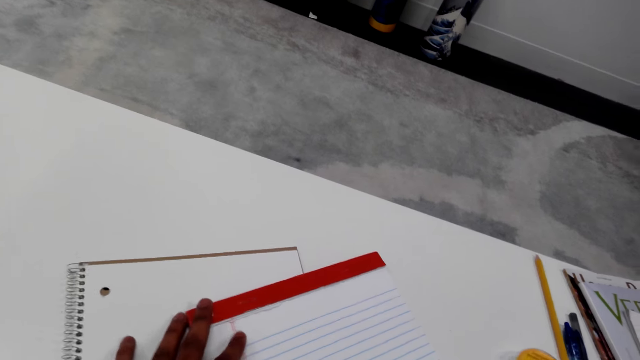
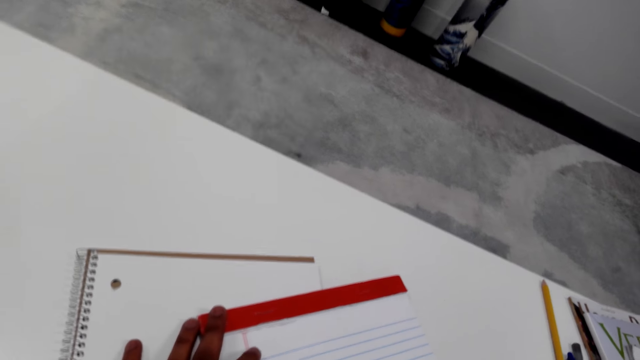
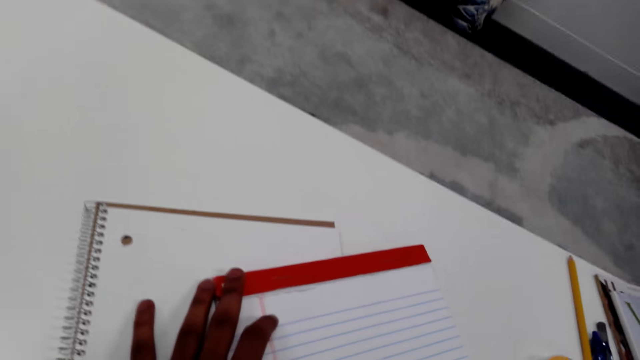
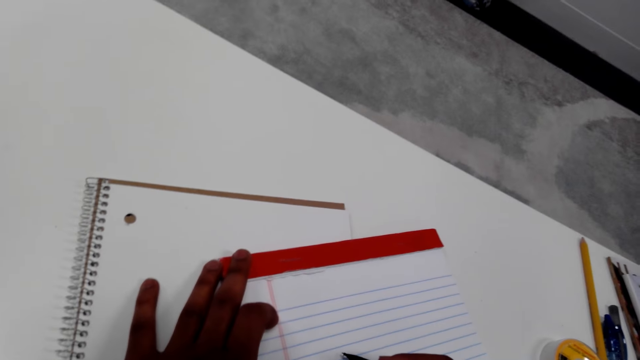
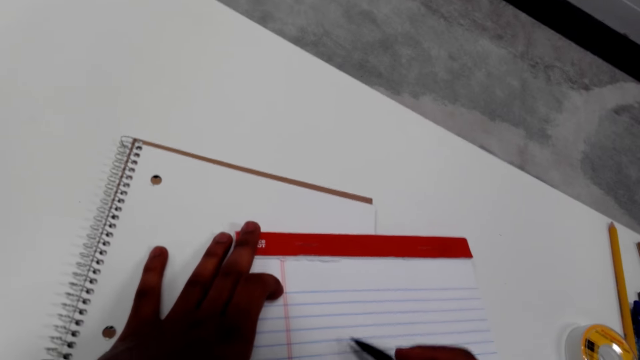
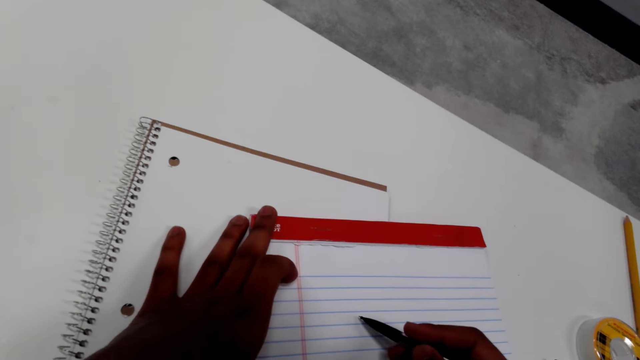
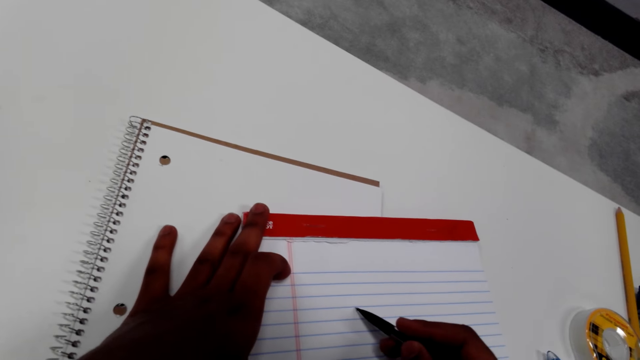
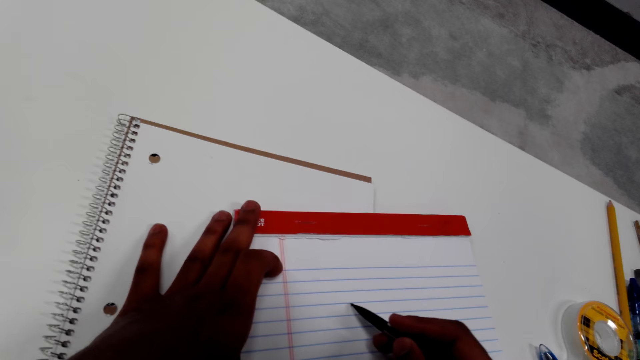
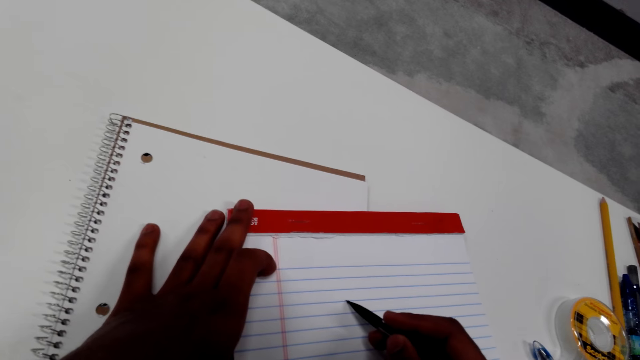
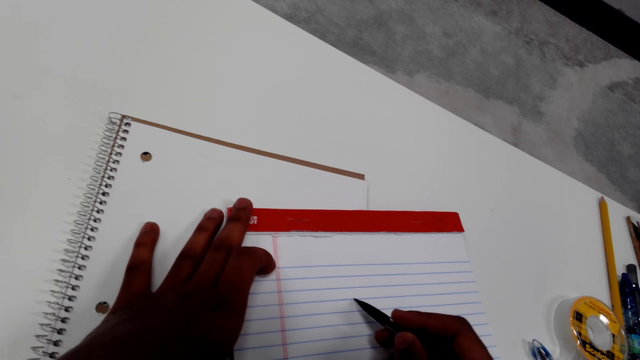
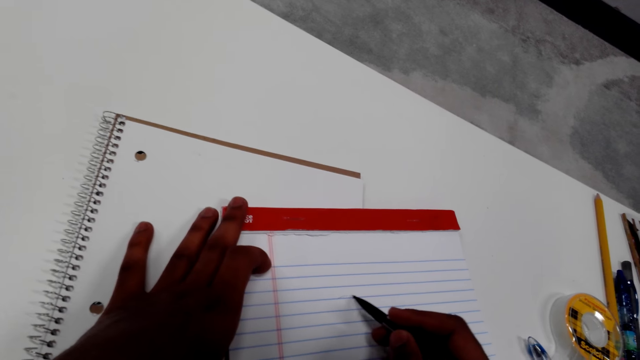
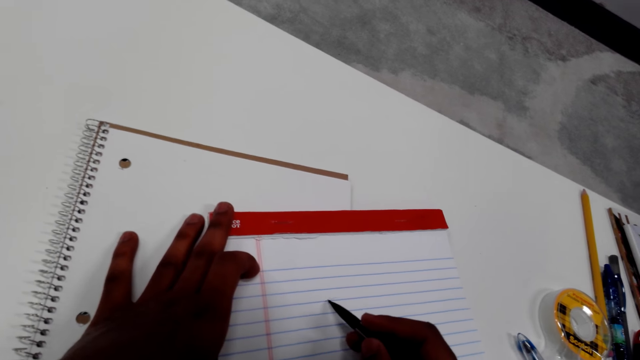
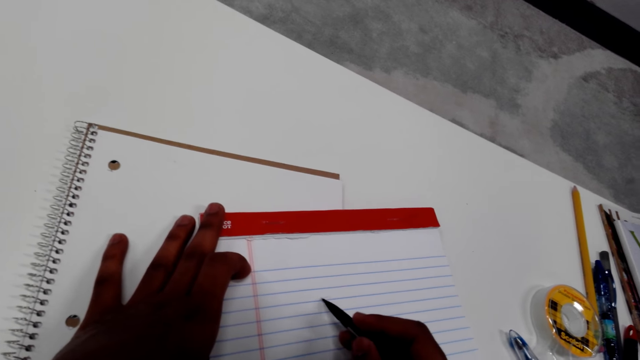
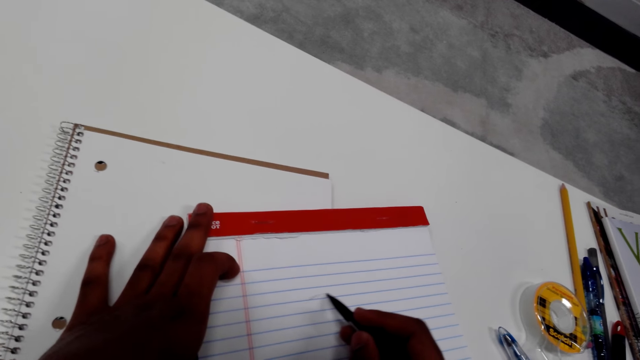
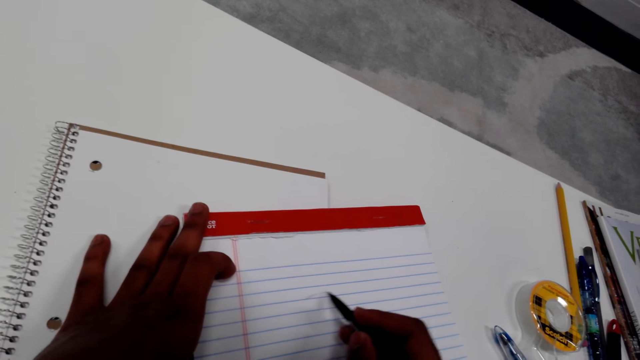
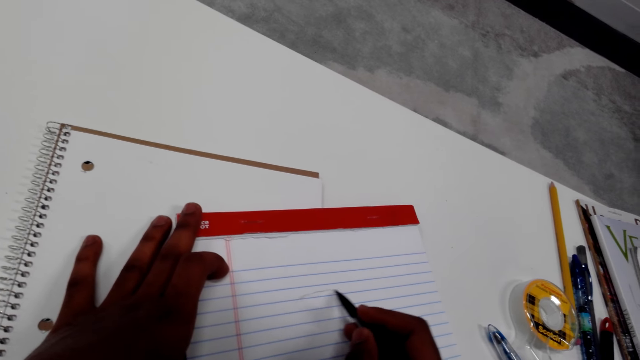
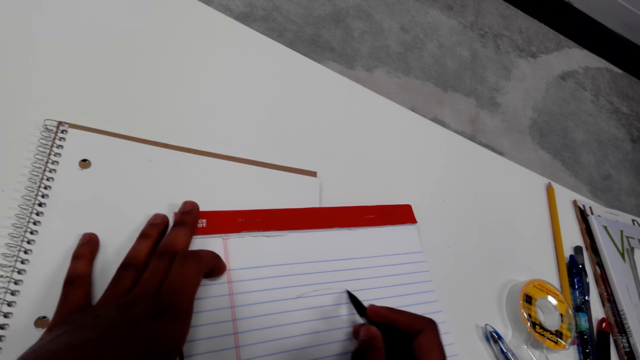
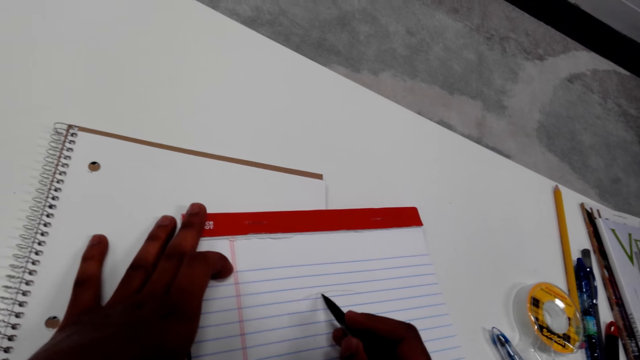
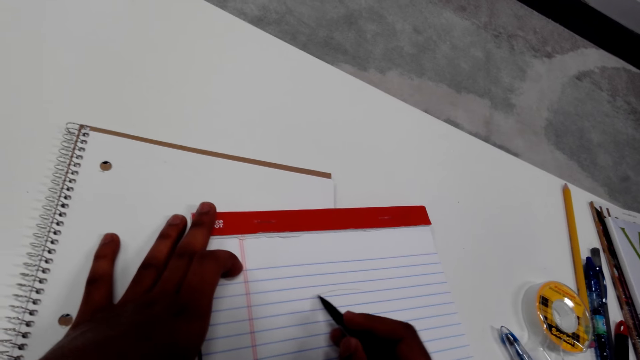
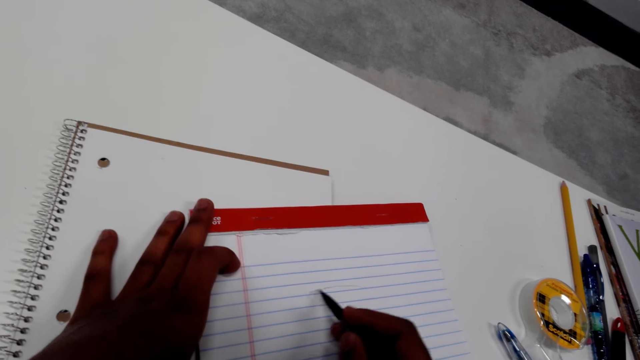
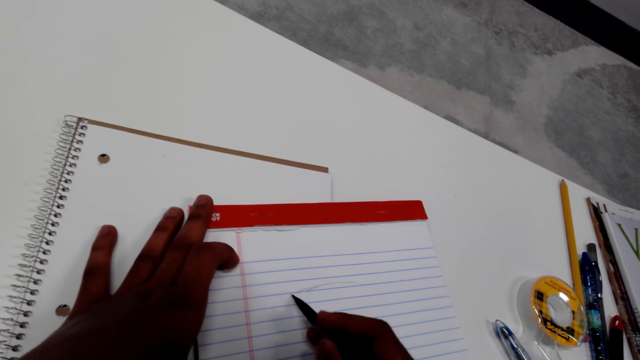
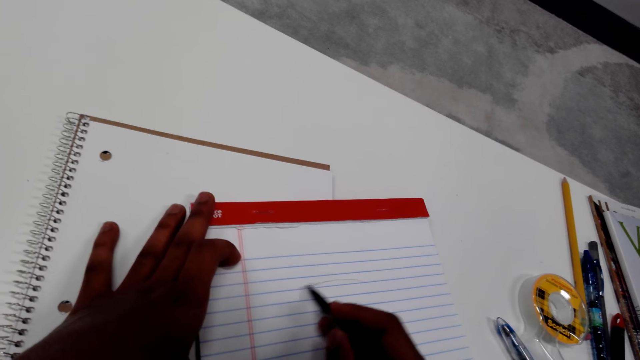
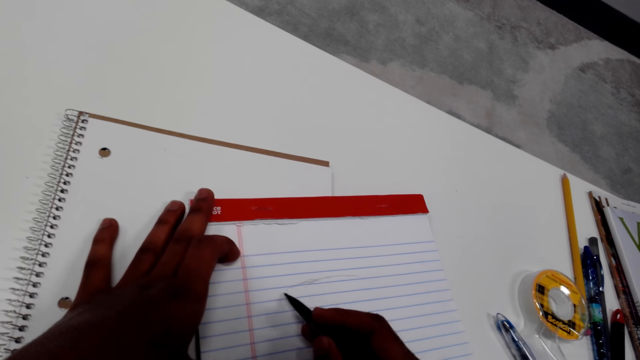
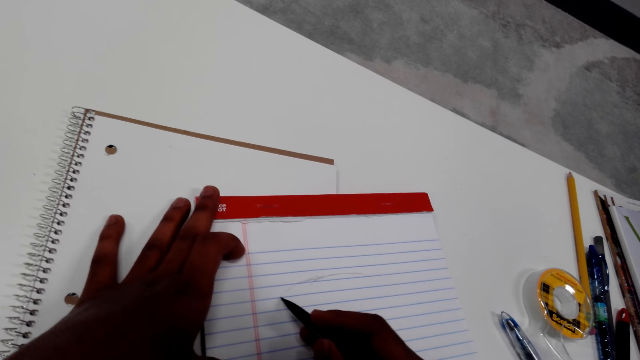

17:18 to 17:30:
The camera wearer holds the notebook well on the table. They draw on the note paper with a pencil.

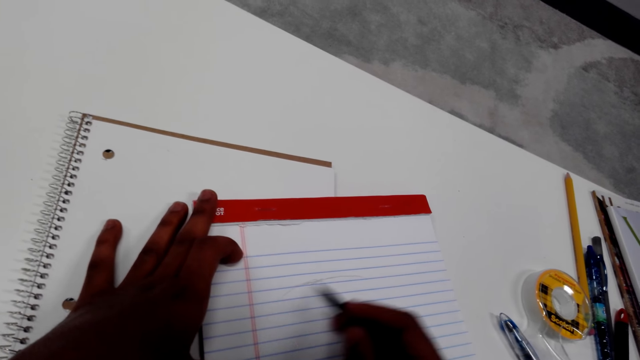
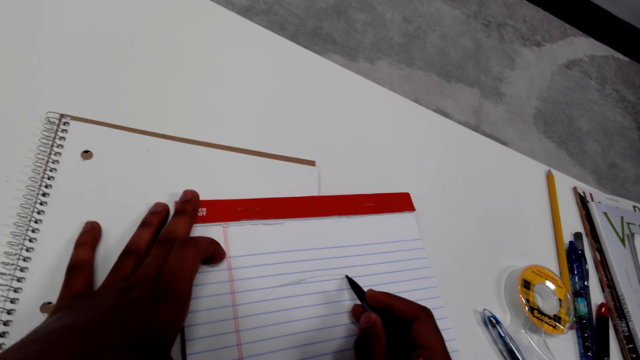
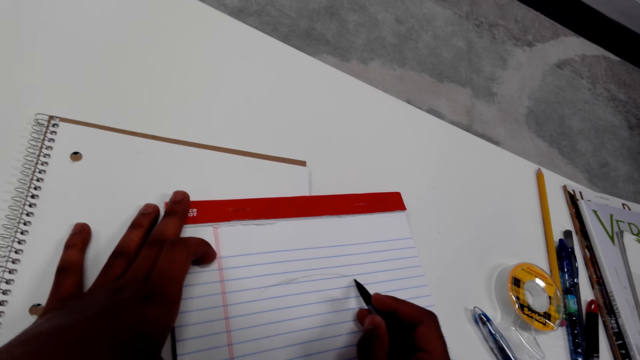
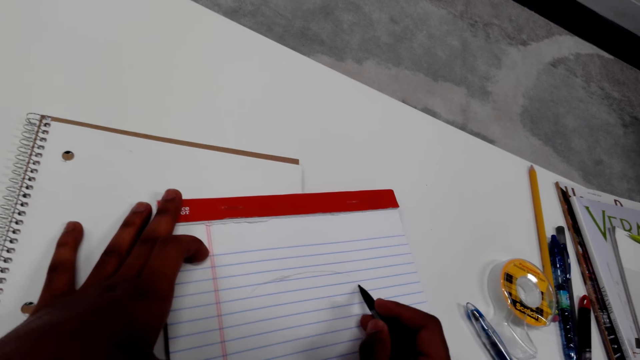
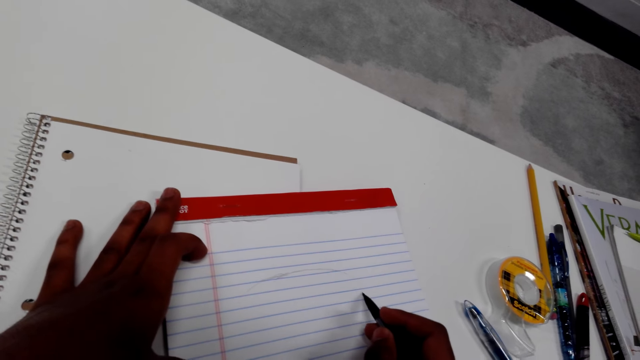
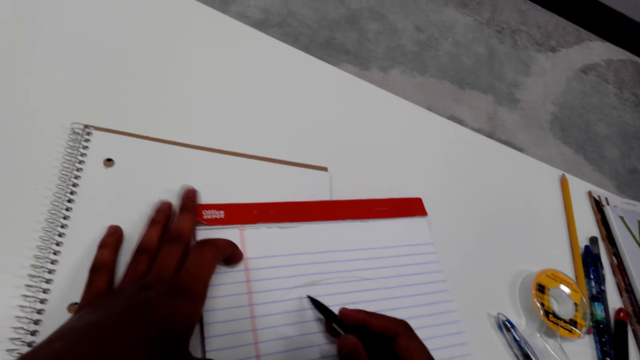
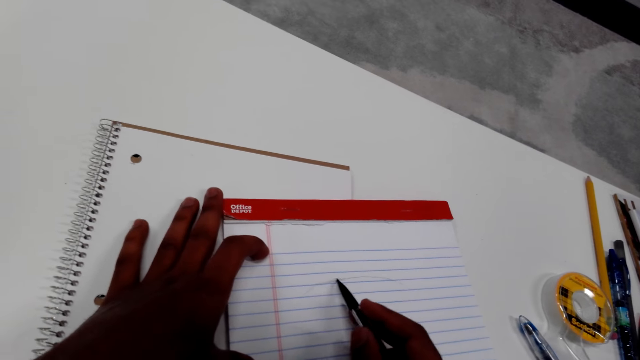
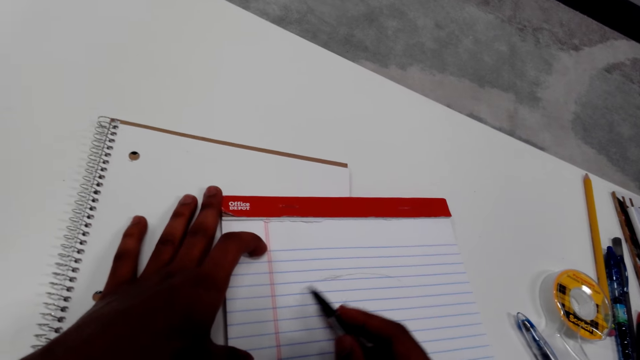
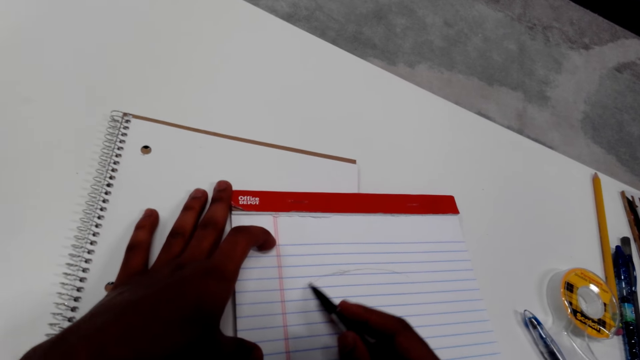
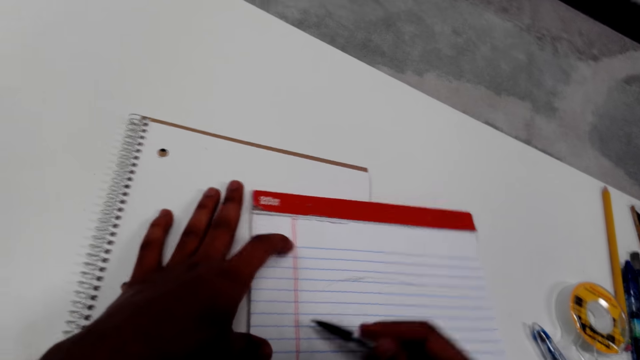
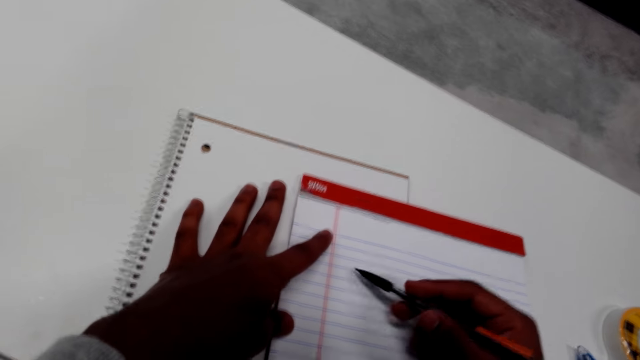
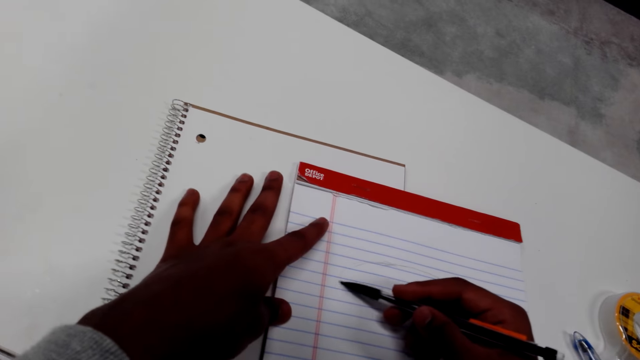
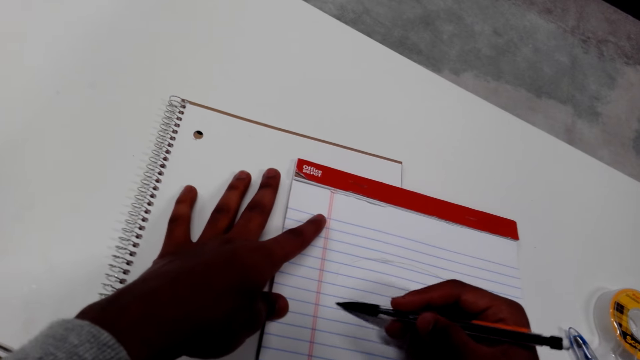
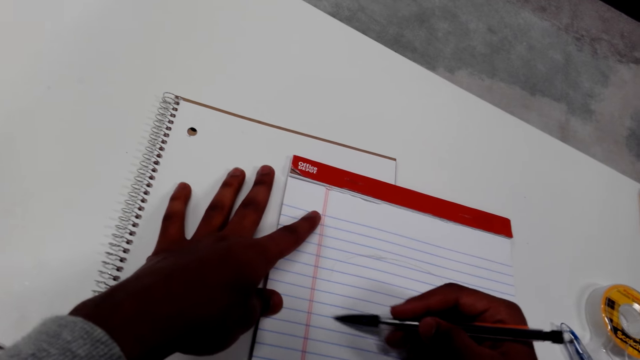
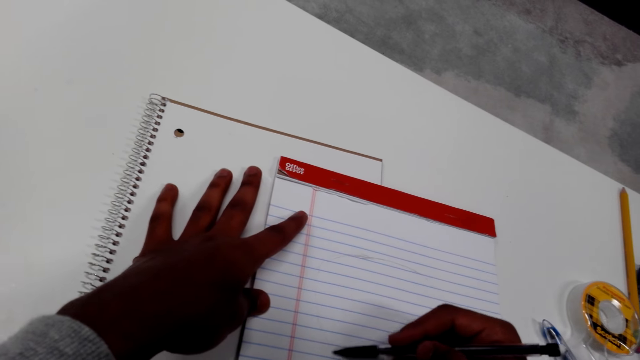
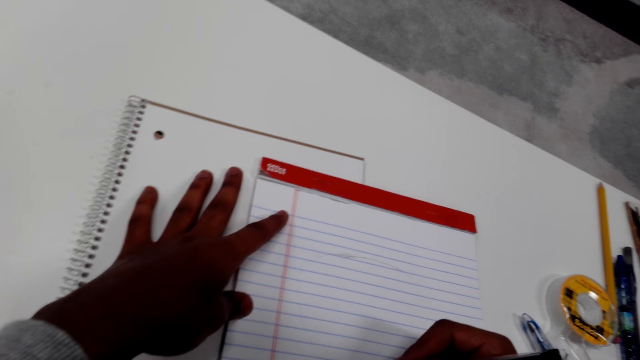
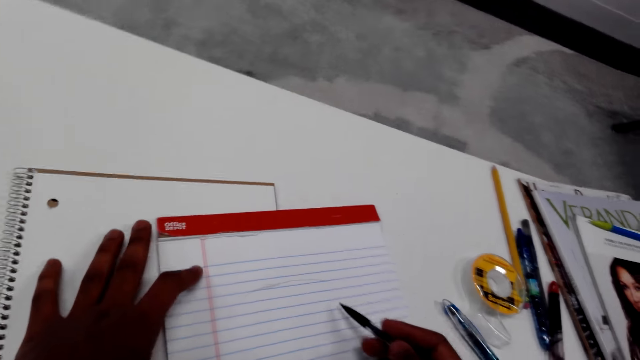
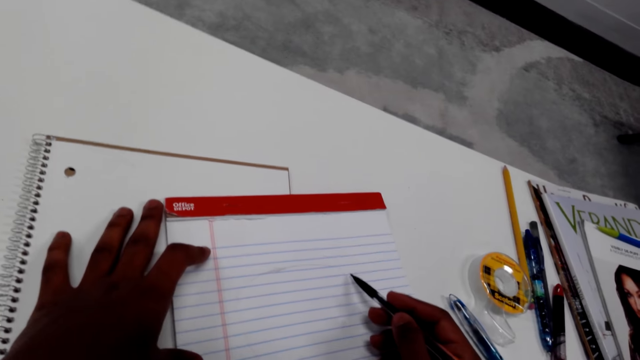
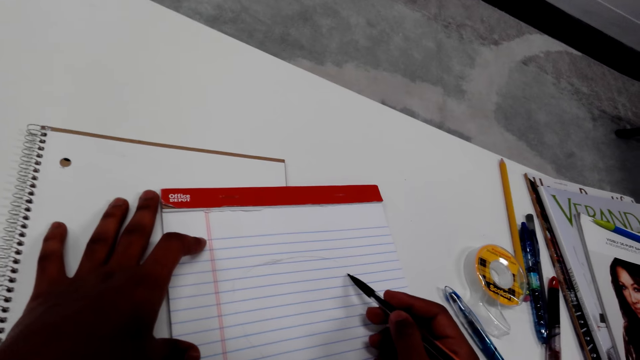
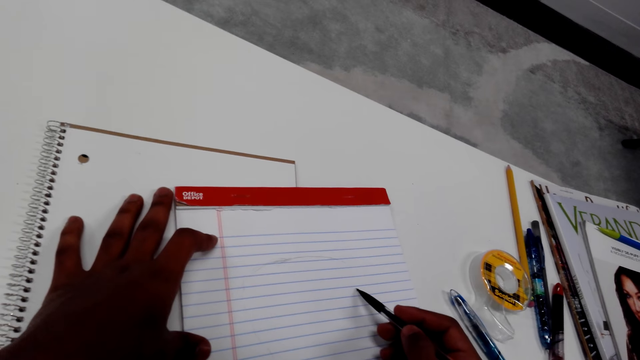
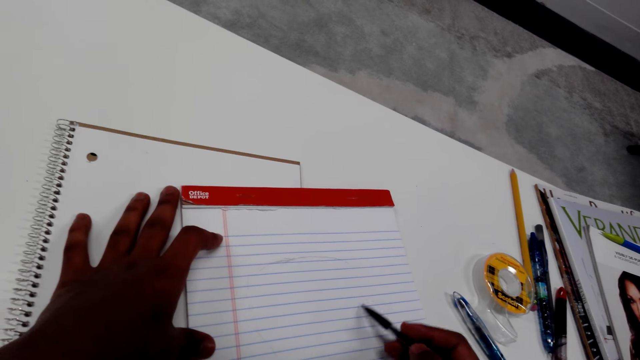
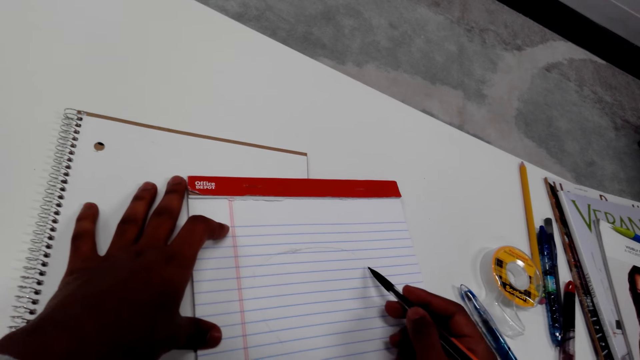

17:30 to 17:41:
The camera wearer draws on the notepaper.
